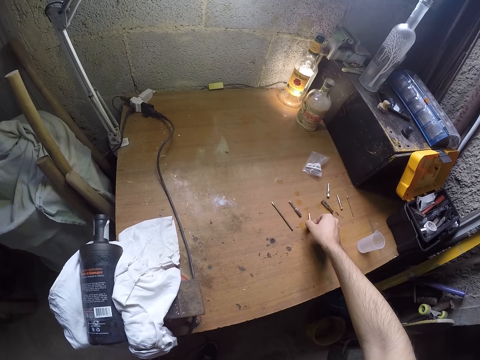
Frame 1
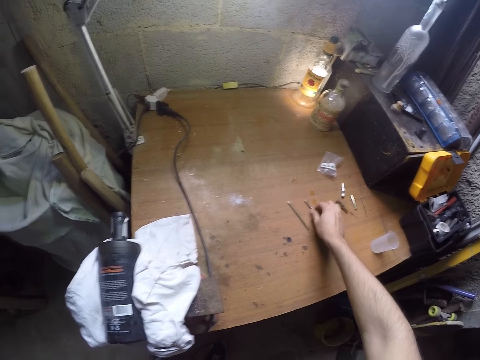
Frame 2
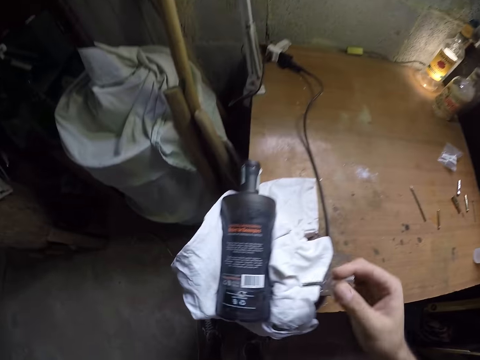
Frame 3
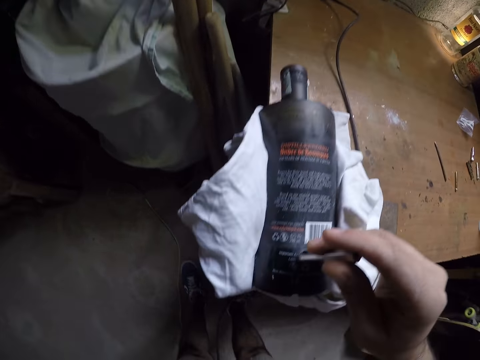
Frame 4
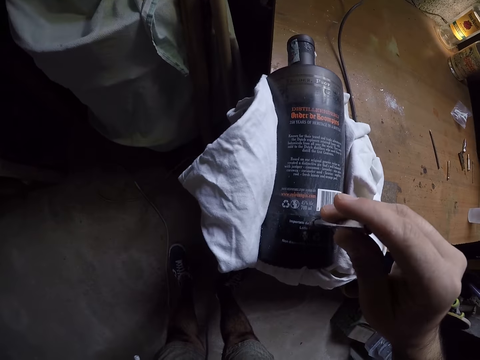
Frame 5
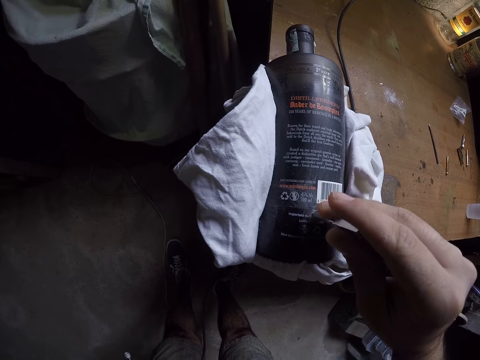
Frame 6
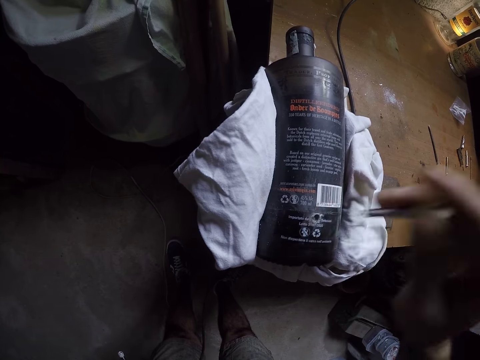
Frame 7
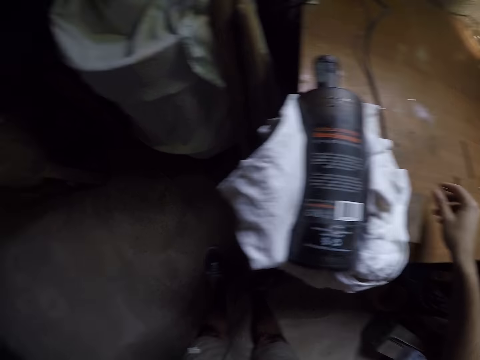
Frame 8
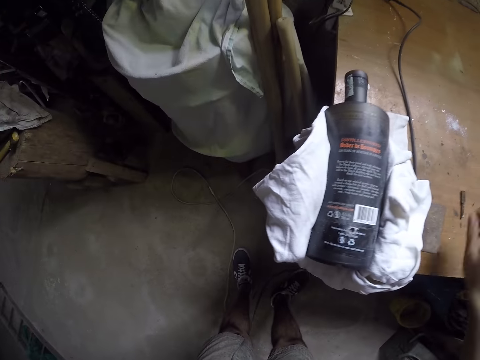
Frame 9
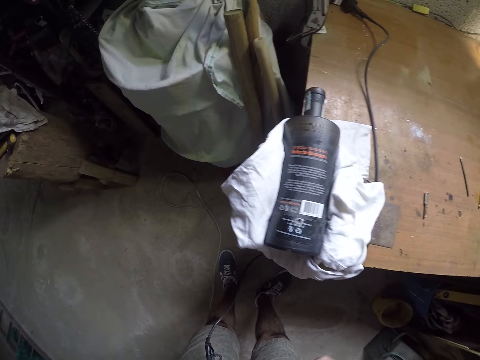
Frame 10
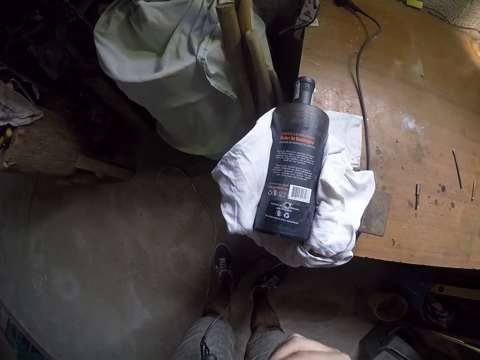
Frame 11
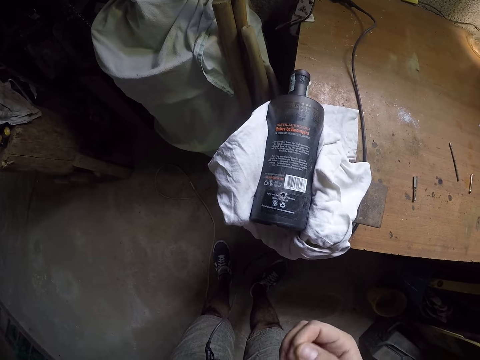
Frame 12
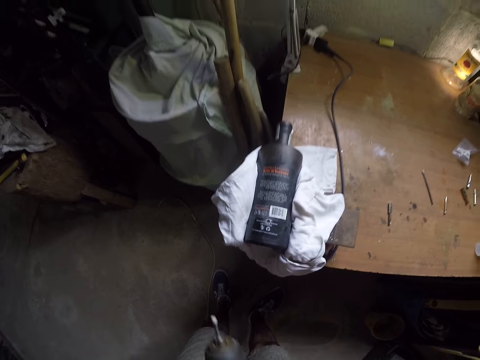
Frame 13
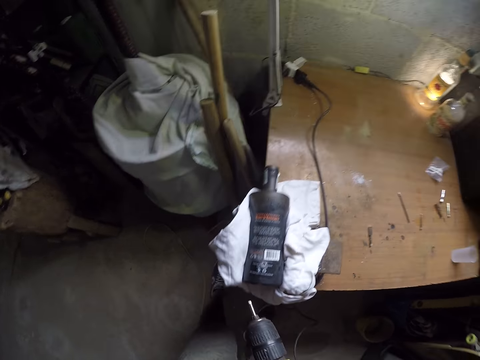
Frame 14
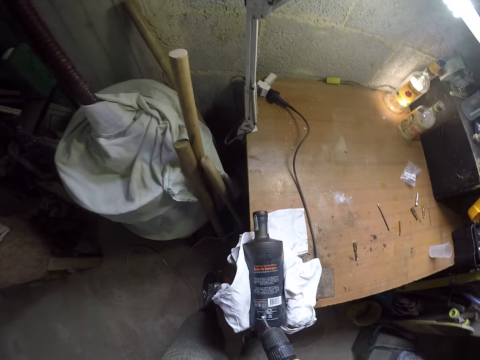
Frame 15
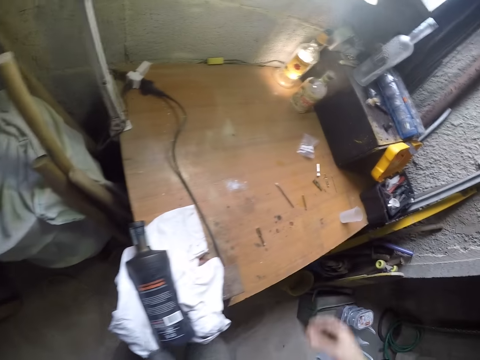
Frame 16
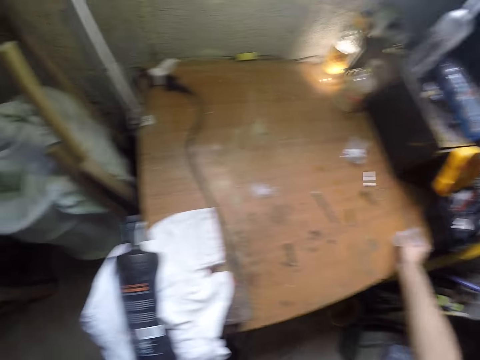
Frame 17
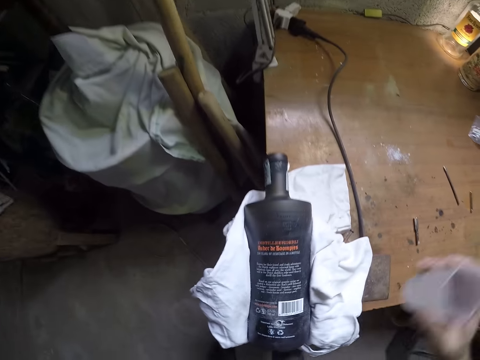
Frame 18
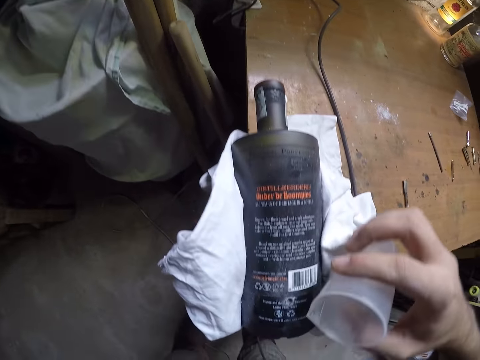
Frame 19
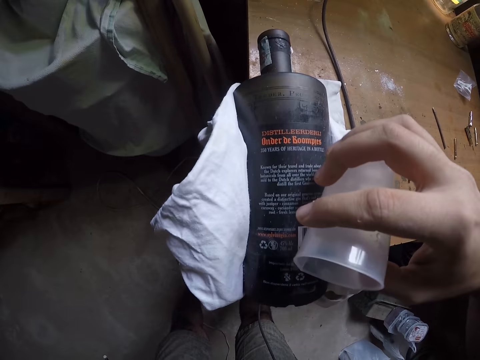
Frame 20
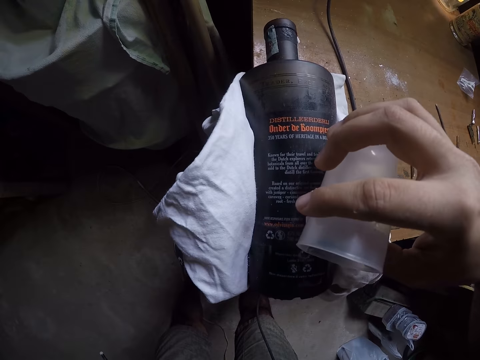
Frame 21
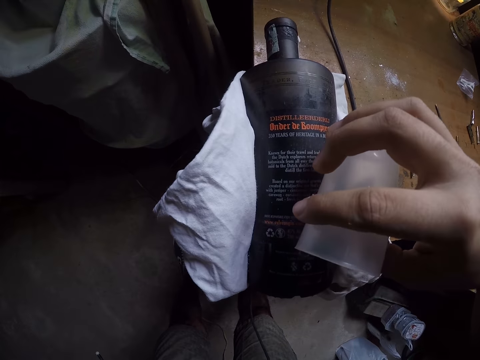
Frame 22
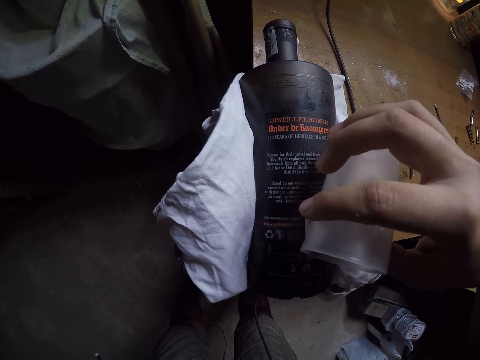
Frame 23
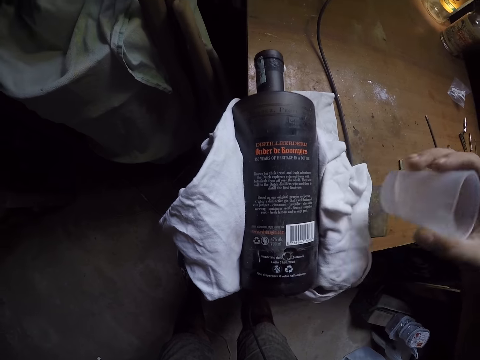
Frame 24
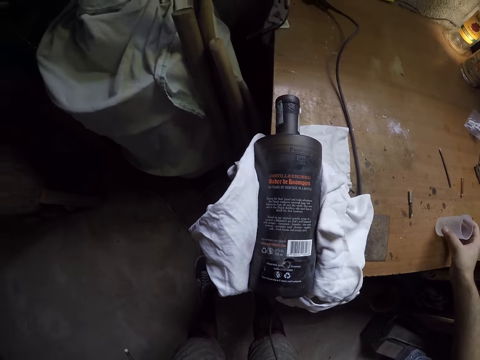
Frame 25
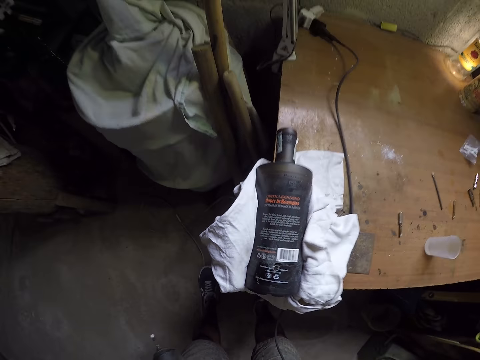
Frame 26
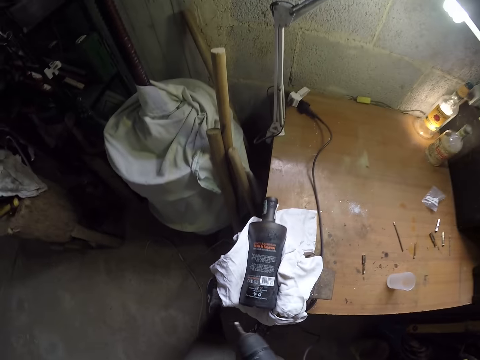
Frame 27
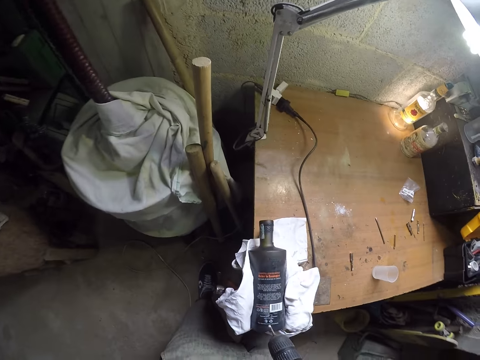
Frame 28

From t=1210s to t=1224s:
The camera wearer picks up a drill-bit from the table with his right hand. He drops the drill-bit and picks up the drill-bit. He puts the drill-bit in his right hand into the hole in the bottle. He removes the drill-bit from the hole. He drops the drill-bit on the table with his right hand. He picks up a cup of water from the table with his right hand. He pours water from the cup in his right hand into the hole. He places the cup of water on the table with his right hand.

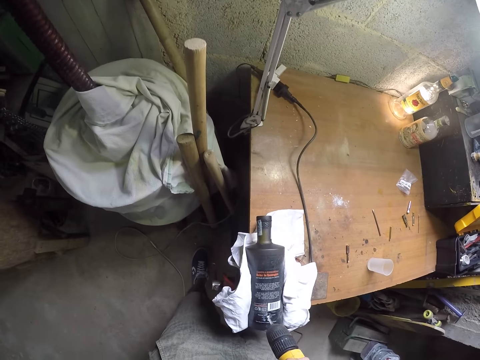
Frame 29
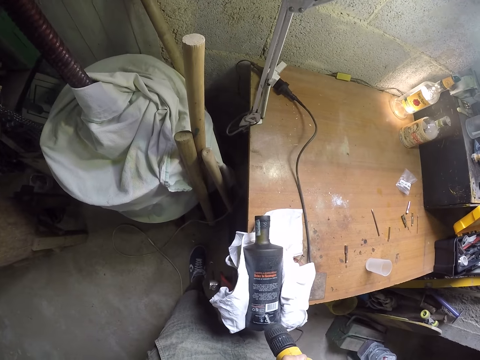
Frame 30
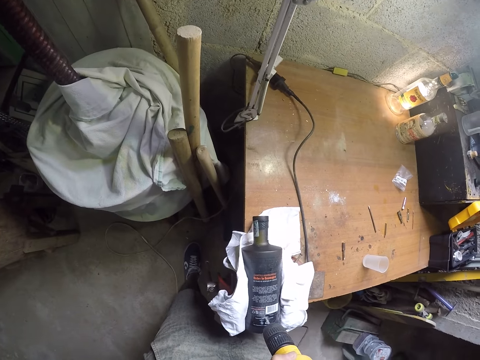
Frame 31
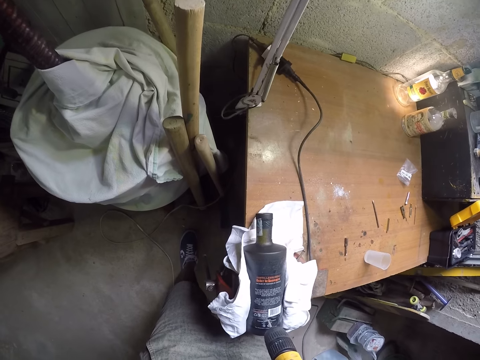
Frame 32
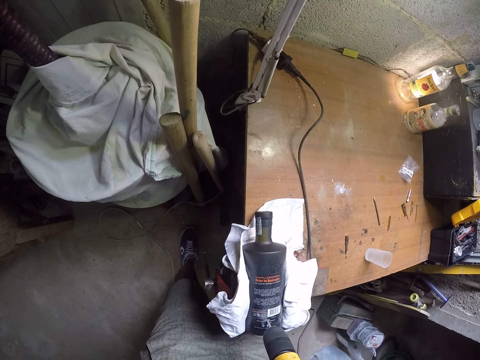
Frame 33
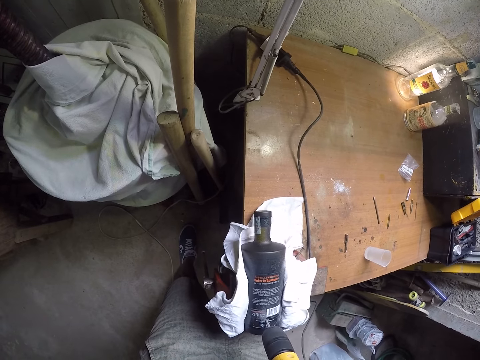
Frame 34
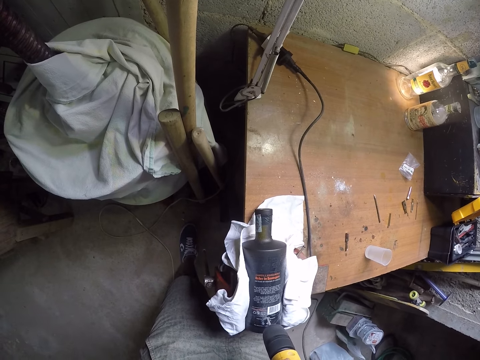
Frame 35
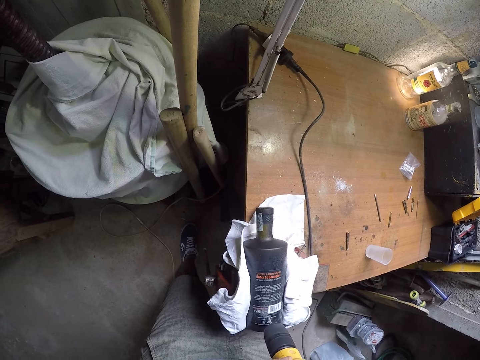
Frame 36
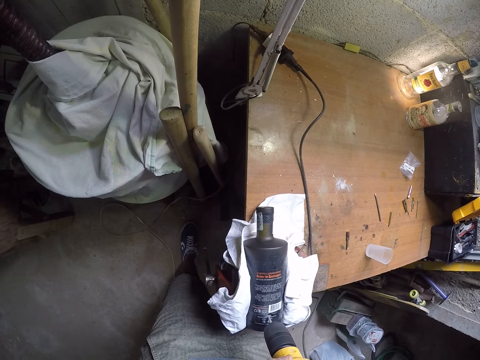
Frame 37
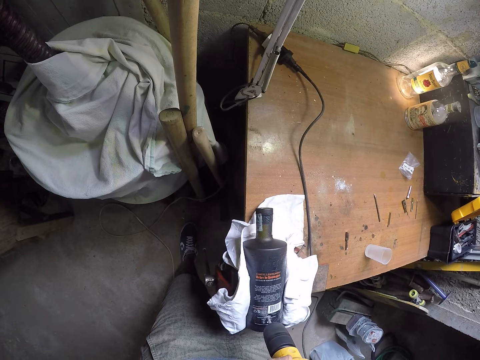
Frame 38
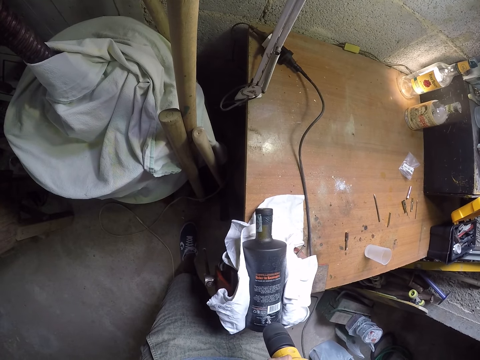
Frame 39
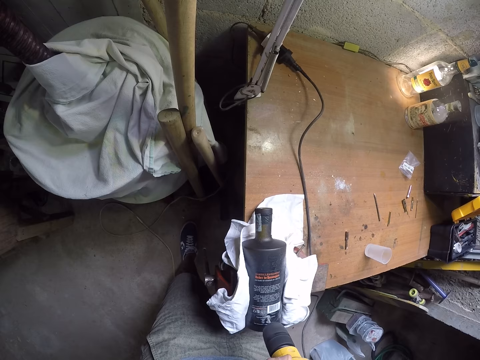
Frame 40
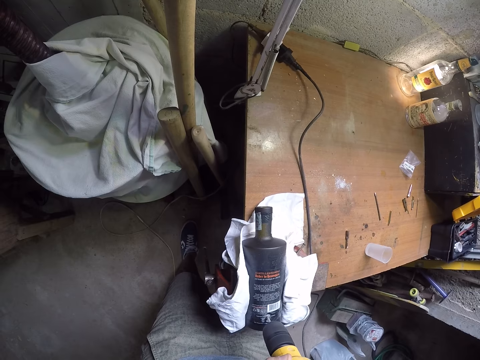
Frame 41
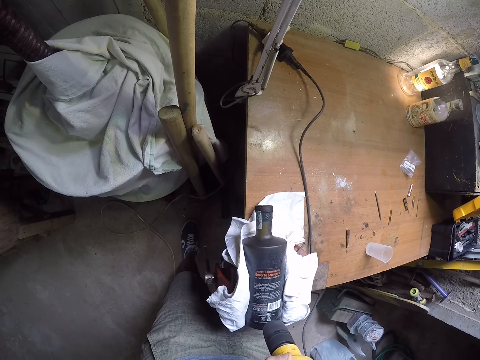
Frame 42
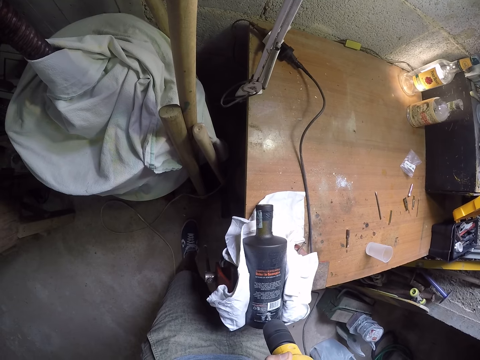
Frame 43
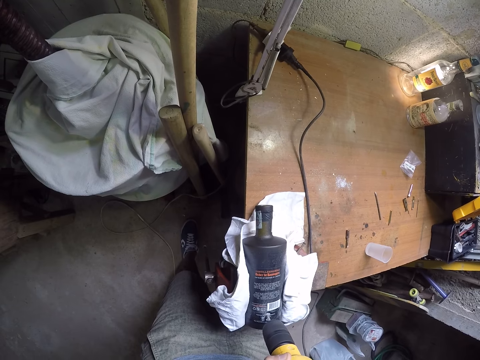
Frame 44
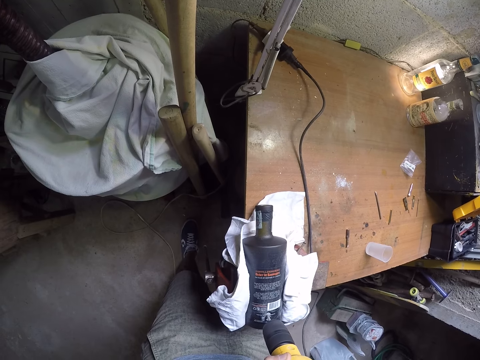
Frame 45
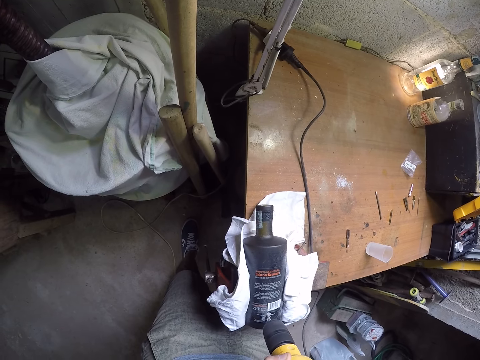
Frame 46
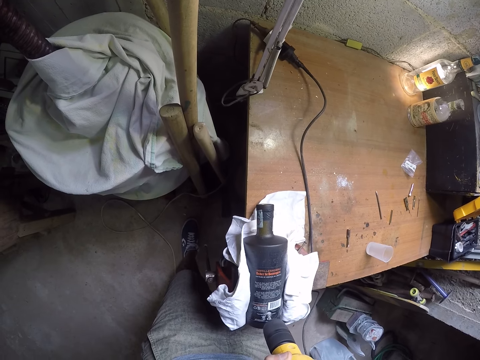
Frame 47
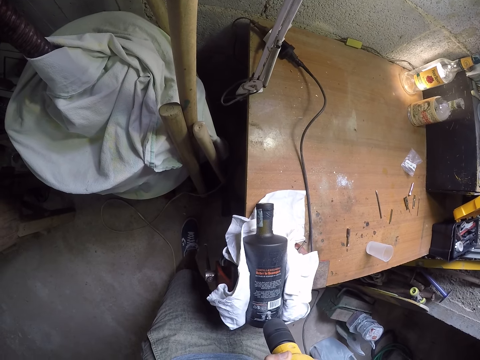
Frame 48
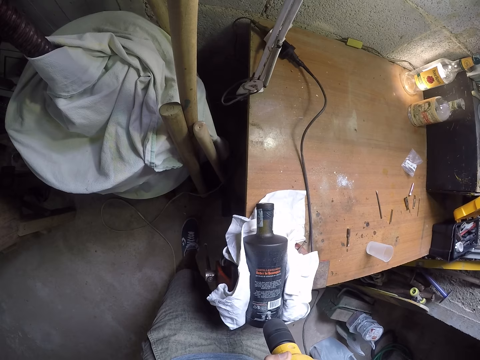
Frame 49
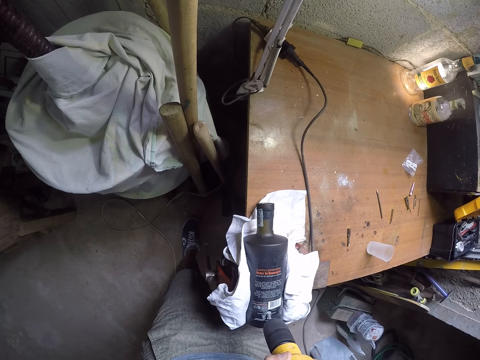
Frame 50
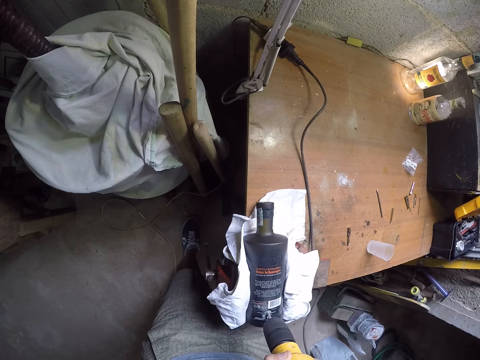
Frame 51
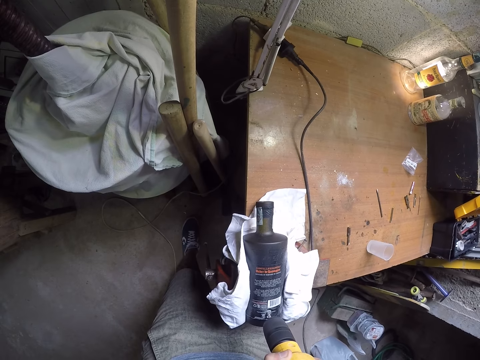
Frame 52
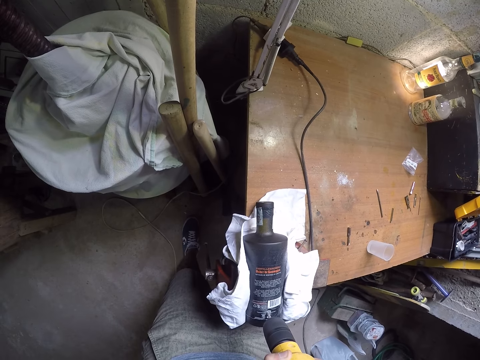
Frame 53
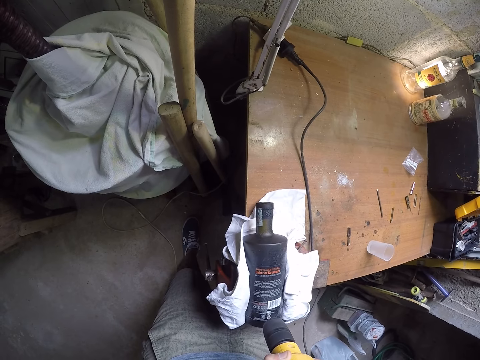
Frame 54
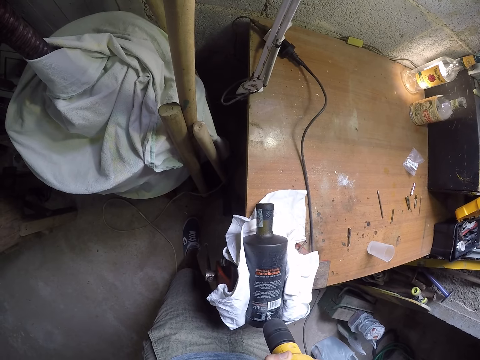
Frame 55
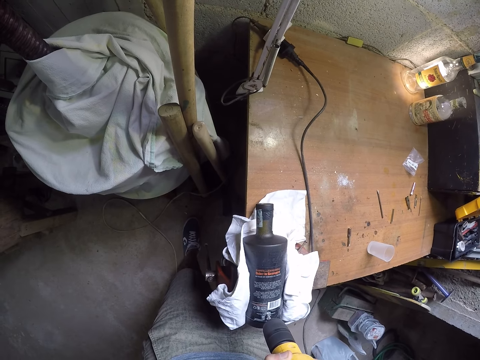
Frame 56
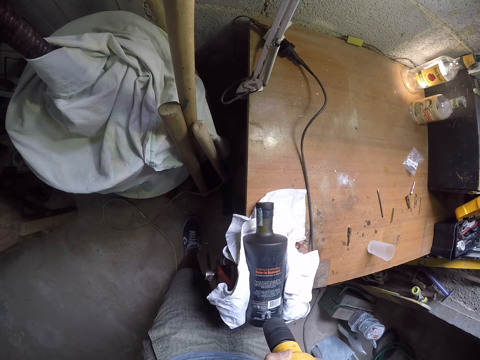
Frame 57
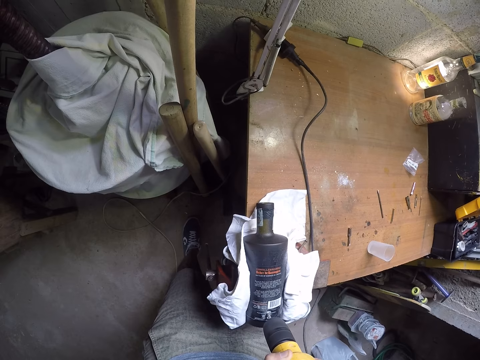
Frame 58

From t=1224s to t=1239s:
The camera wearer drills the hole in the bottle with the power-drill in both hands. He places the drill bit in the hole.
